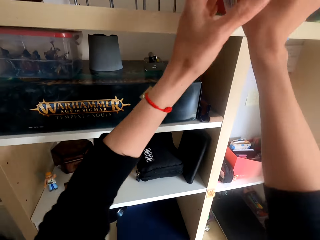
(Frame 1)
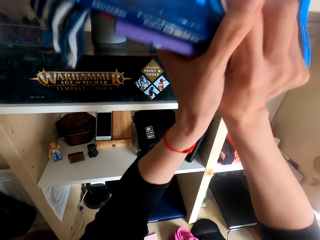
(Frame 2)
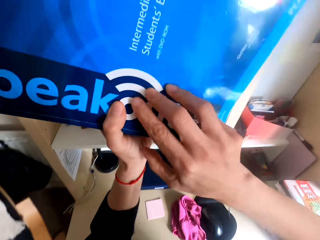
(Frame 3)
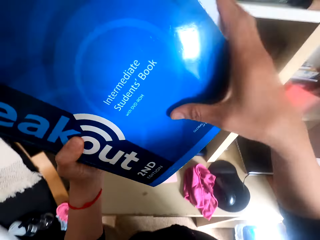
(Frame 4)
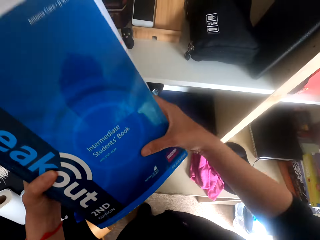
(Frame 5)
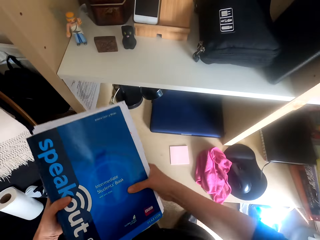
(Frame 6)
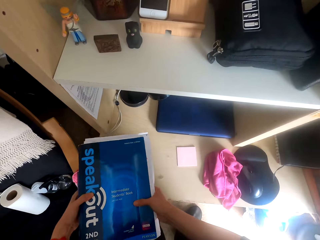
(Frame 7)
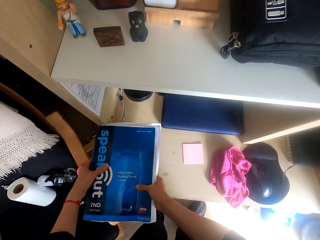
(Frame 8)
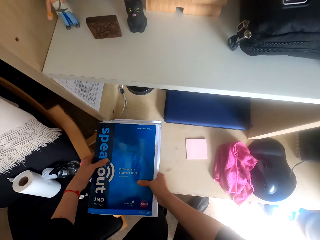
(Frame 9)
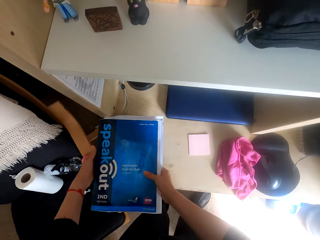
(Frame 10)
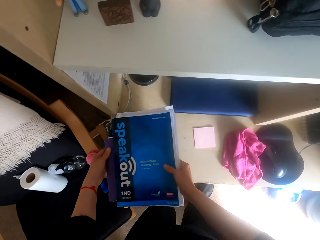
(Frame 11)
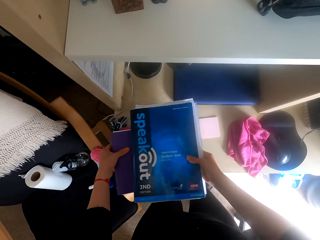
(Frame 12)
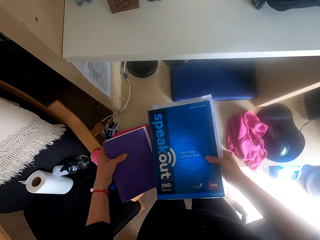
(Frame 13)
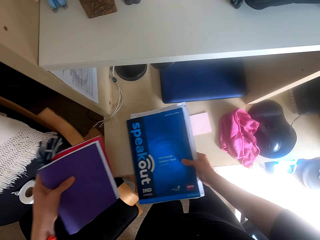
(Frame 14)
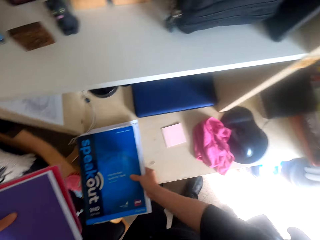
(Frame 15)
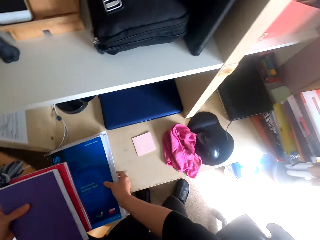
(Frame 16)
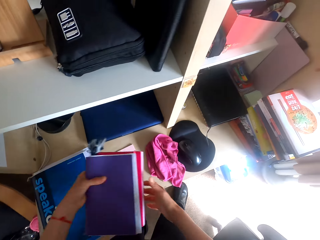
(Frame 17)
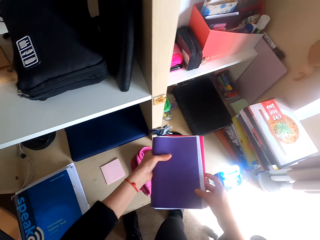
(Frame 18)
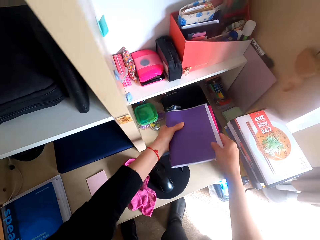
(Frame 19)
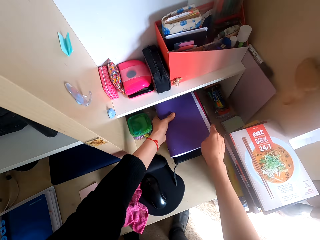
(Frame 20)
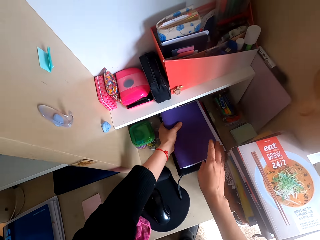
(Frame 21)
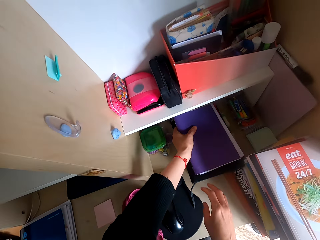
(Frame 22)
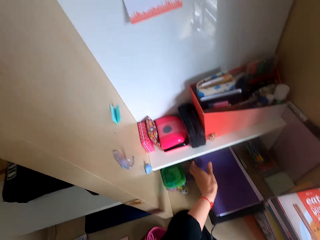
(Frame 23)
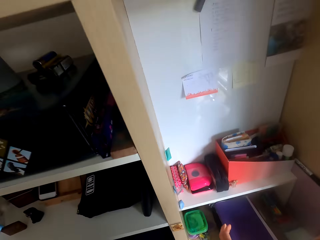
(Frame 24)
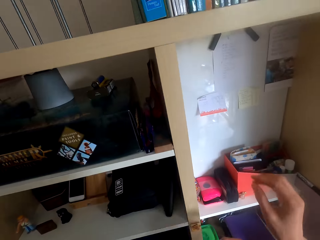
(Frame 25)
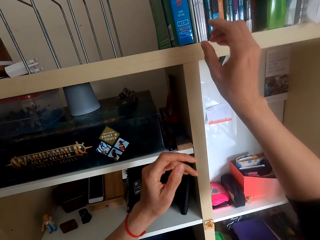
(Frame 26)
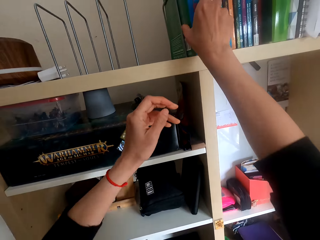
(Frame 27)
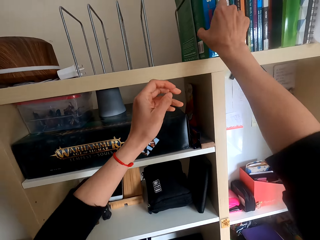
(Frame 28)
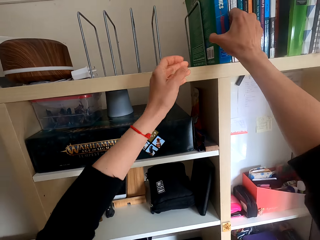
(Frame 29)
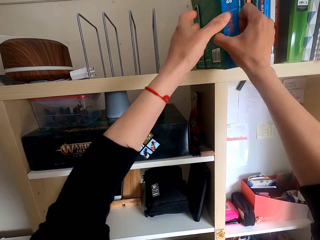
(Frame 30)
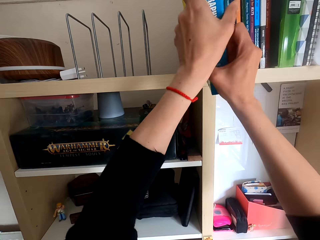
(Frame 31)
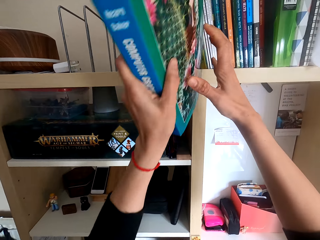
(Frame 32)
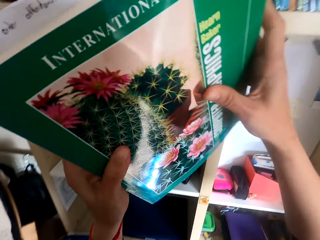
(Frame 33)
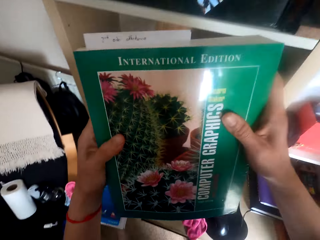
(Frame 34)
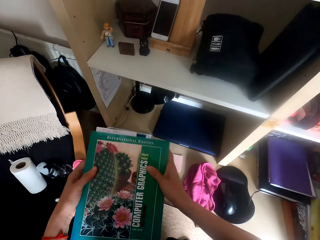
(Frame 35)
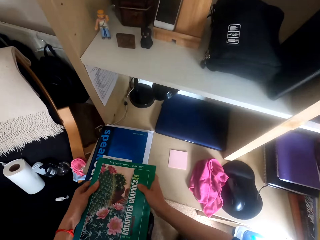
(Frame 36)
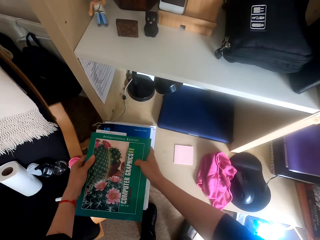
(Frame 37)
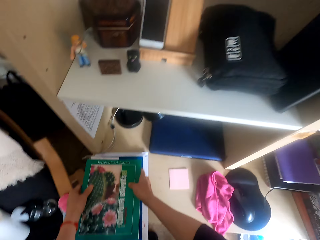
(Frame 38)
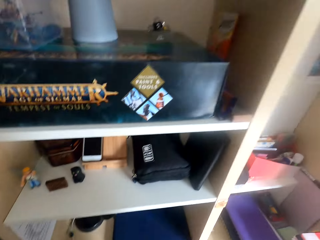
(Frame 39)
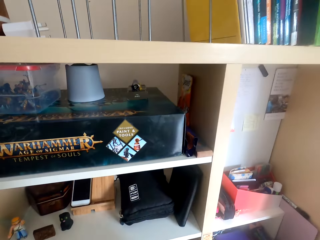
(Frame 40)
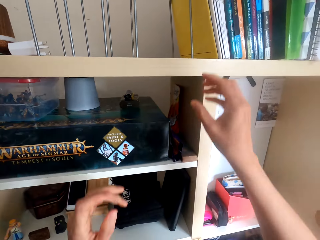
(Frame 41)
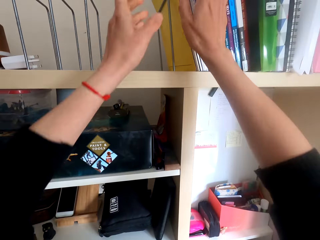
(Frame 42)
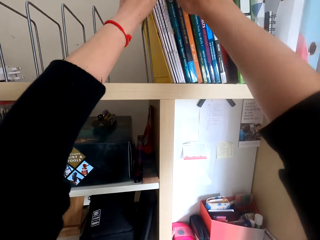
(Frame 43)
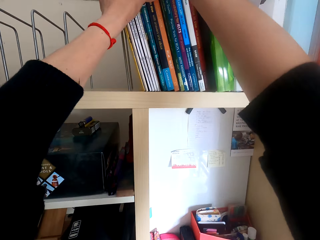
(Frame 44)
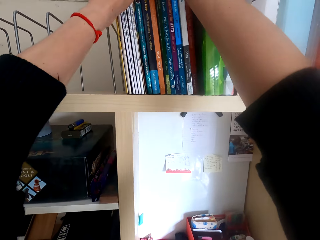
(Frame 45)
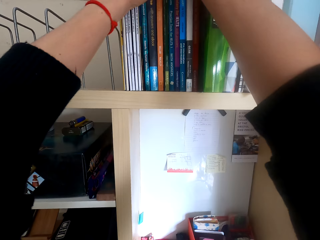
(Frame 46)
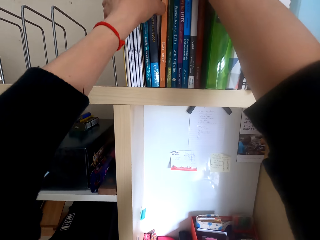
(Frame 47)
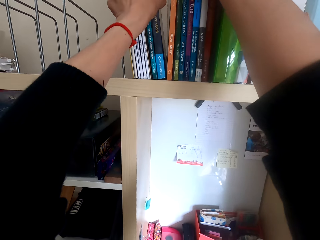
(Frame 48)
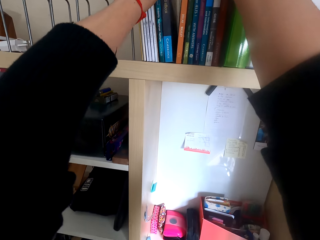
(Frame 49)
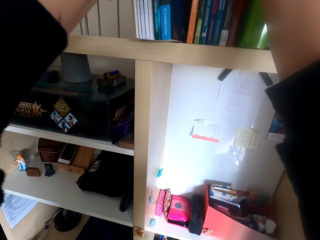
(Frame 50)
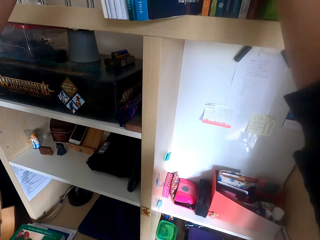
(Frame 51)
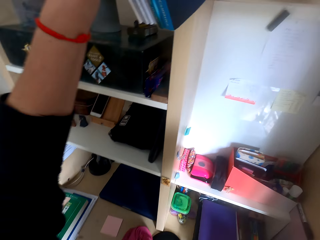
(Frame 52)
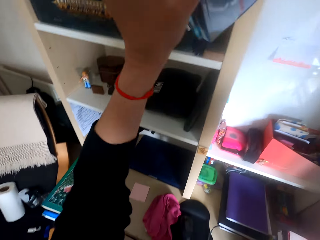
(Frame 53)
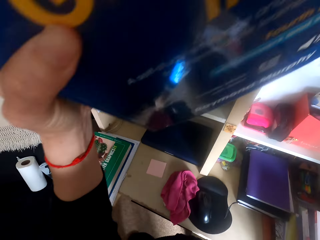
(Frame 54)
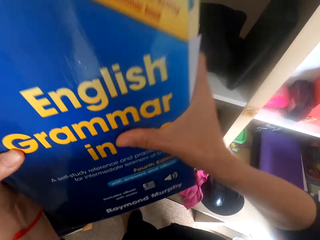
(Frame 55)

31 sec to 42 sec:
The camera wearer picks up files on a shelf. They put the files on a table. They move the books. They pick up the books on the table. They put the books on the shelf. They pick up files on the shelf. They put the files on the table. They pick up files on the shelf.

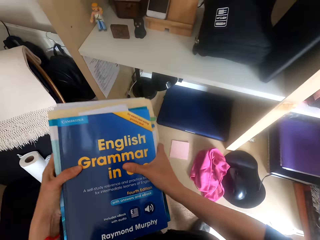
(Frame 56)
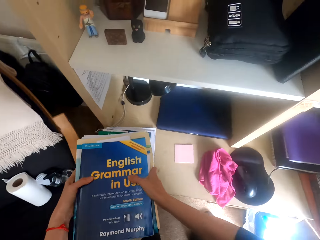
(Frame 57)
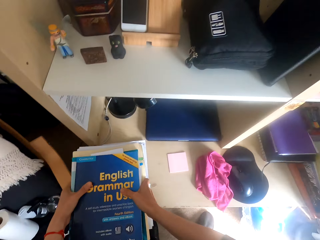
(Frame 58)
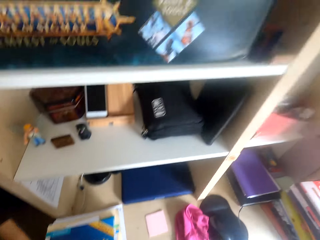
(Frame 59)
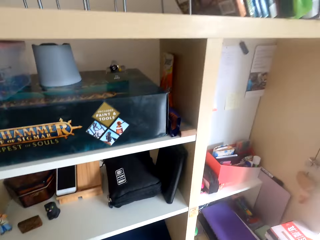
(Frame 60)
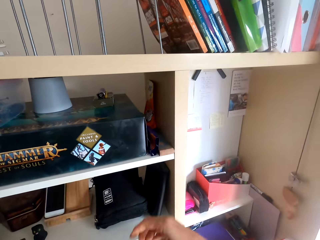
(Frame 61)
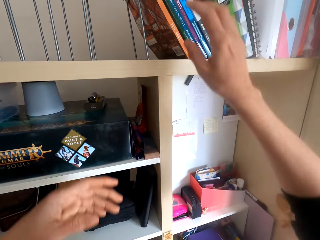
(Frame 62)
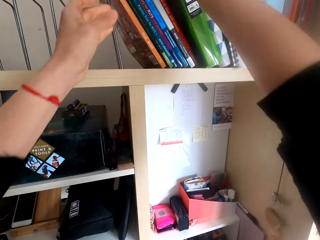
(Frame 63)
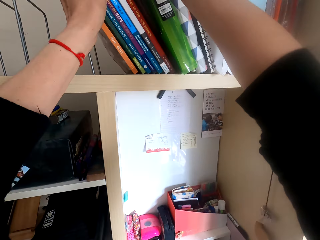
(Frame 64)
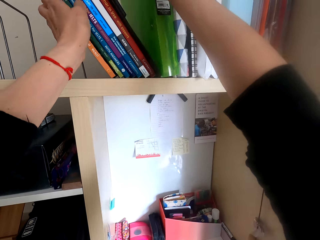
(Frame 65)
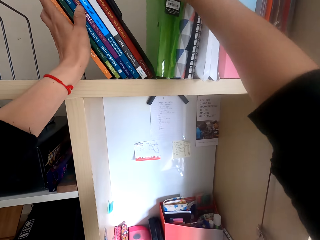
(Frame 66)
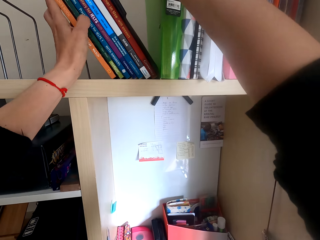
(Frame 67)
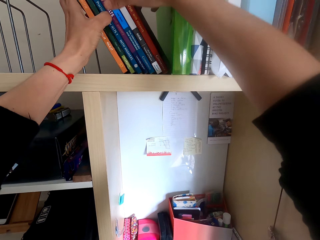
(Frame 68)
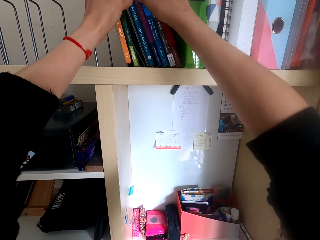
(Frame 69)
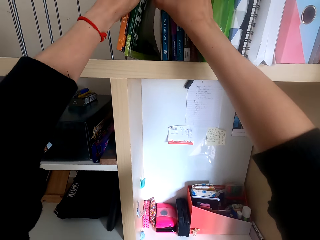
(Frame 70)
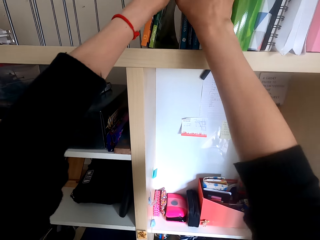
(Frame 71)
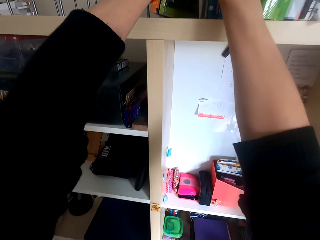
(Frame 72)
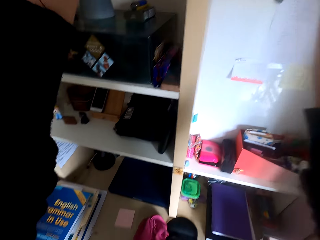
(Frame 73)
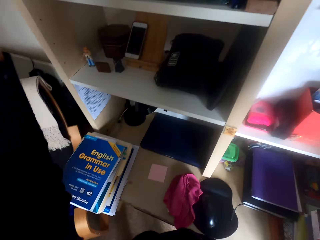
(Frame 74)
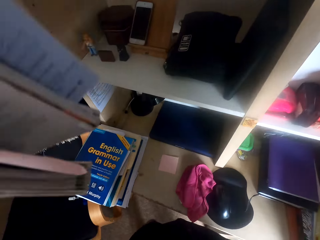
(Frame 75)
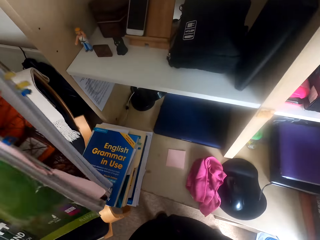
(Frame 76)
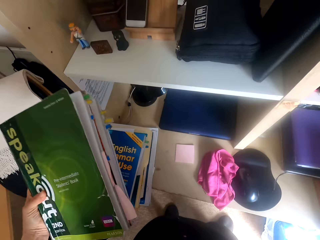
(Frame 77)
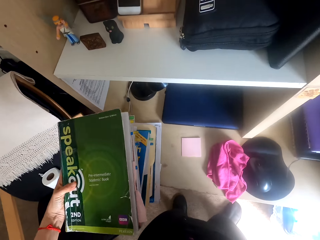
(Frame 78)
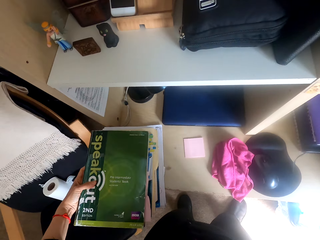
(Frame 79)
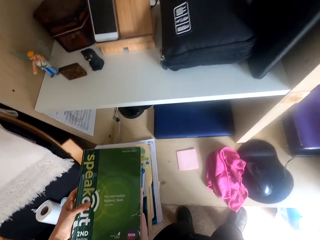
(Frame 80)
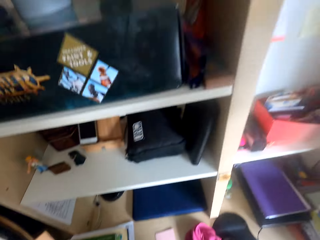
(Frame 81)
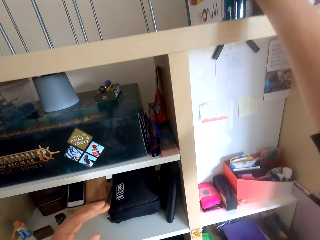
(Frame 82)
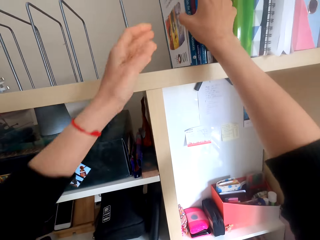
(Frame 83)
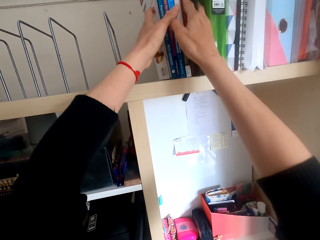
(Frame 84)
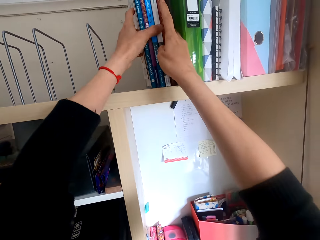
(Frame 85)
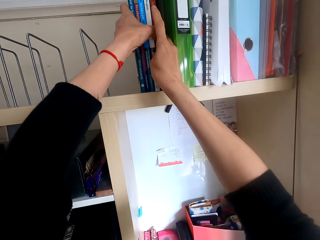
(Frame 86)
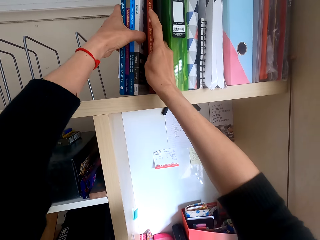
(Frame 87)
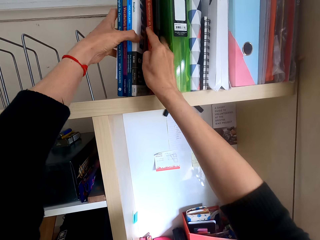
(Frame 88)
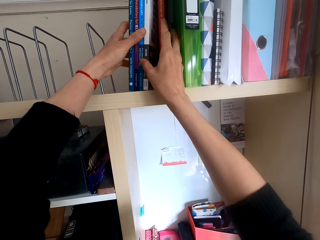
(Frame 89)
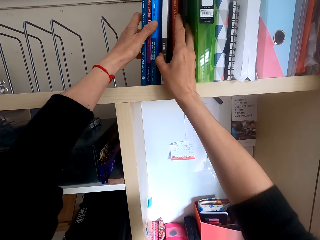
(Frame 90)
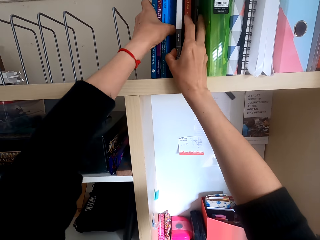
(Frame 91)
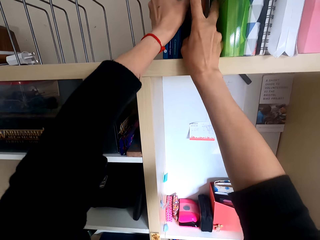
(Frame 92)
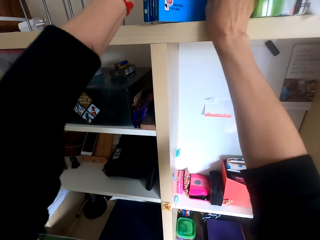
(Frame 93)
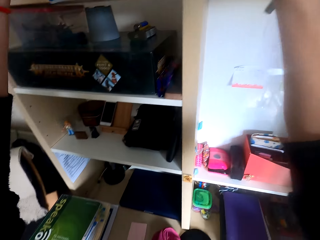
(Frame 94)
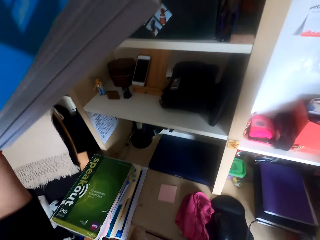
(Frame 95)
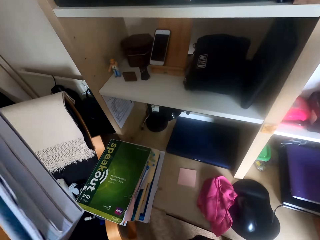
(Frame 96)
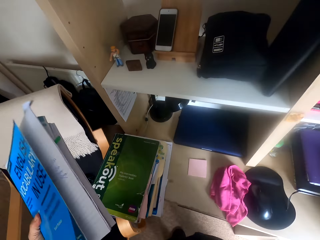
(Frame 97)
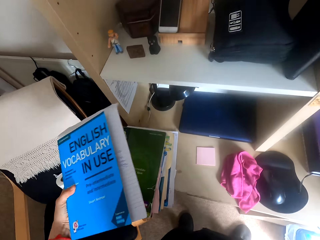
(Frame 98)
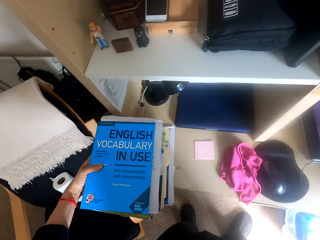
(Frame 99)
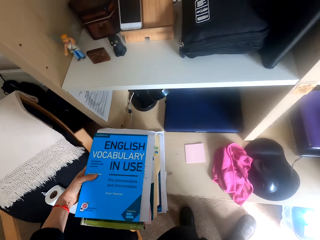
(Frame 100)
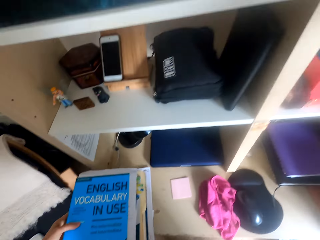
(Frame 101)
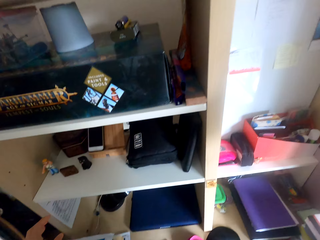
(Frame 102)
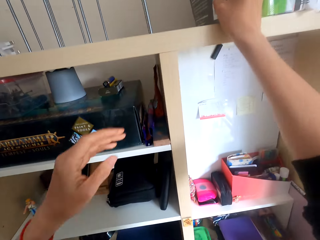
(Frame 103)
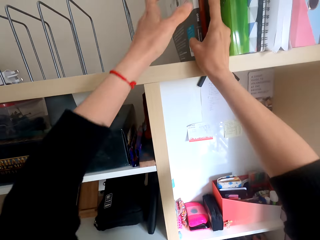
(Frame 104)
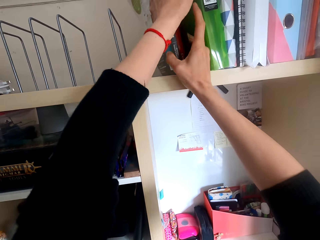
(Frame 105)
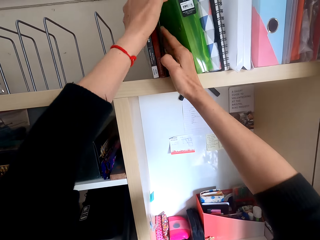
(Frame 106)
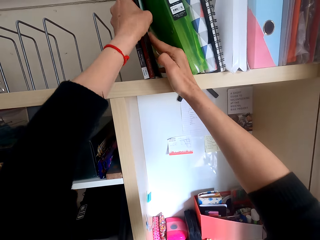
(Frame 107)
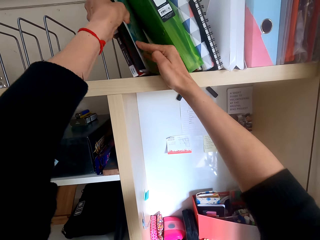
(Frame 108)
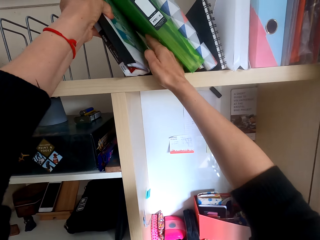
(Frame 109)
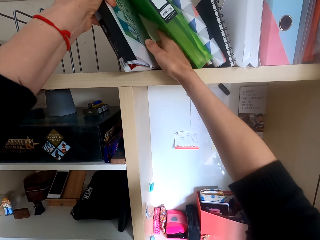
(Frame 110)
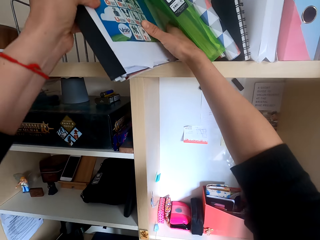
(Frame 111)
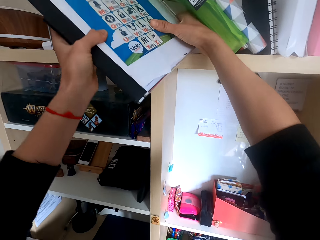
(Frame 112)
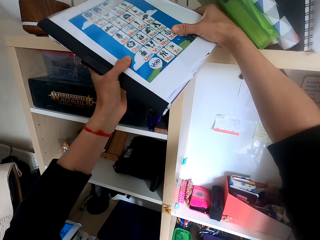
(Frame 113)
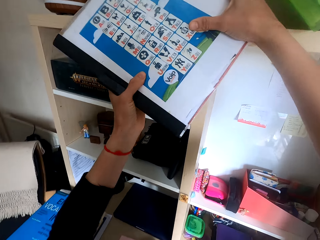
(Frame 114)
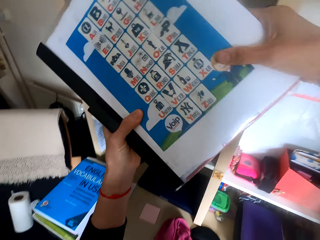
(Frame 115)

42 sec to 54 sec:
The camera wearer puts files on a table. They pick up books on a shelf. They put the books on the table. They pick up books on the shelf. They put the books on the table. They pick up books on the shelf.
